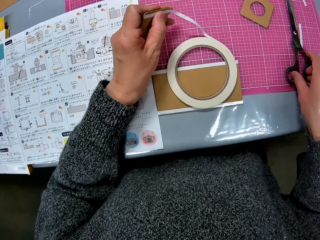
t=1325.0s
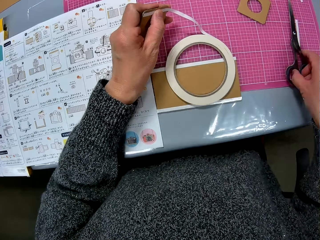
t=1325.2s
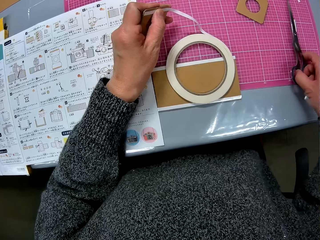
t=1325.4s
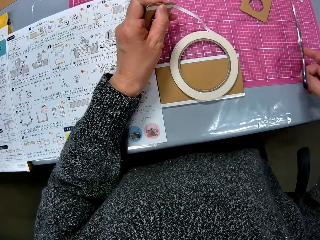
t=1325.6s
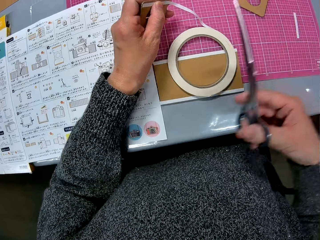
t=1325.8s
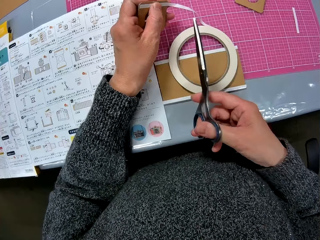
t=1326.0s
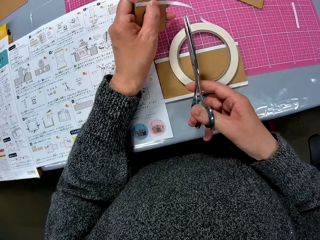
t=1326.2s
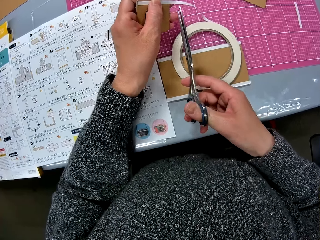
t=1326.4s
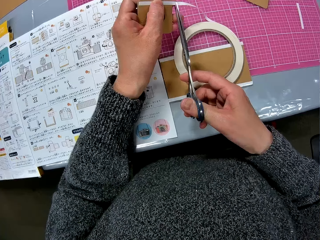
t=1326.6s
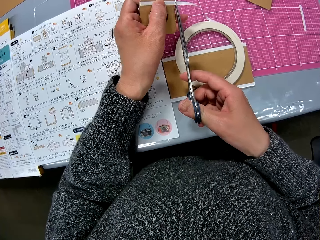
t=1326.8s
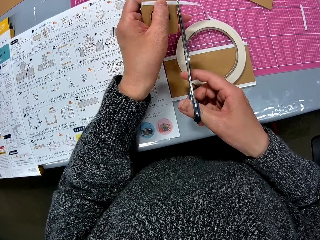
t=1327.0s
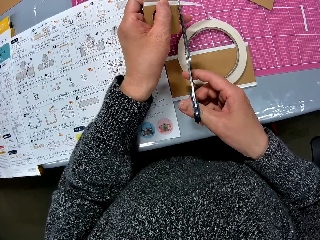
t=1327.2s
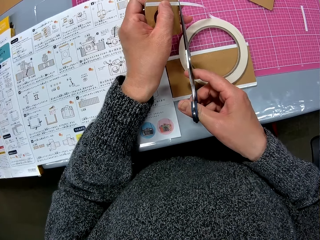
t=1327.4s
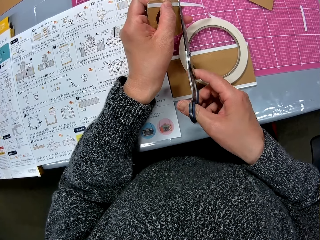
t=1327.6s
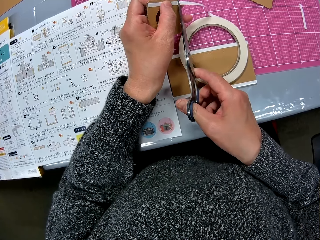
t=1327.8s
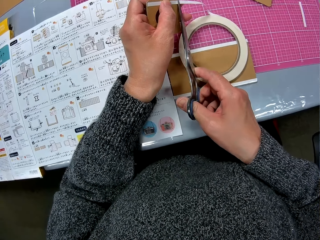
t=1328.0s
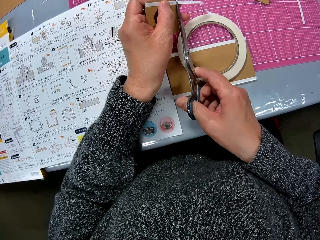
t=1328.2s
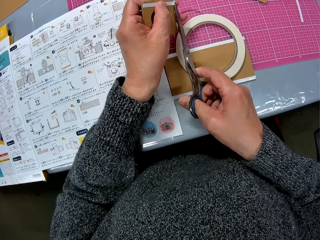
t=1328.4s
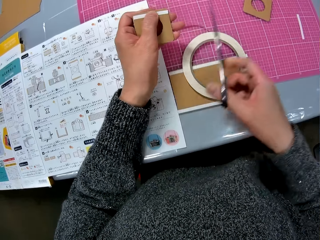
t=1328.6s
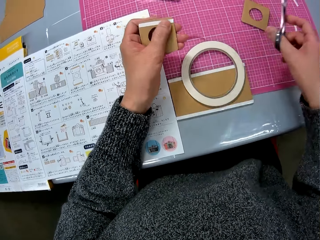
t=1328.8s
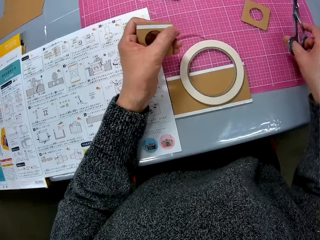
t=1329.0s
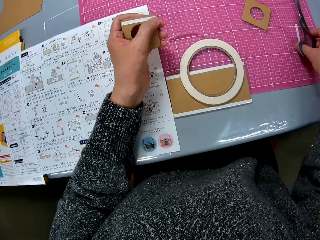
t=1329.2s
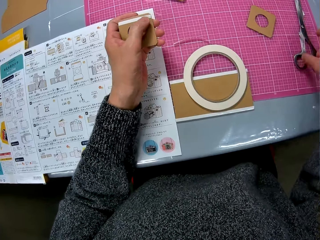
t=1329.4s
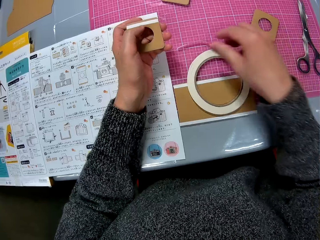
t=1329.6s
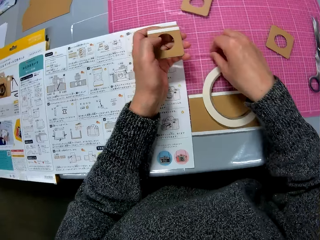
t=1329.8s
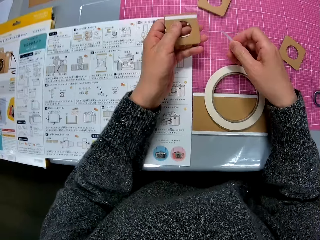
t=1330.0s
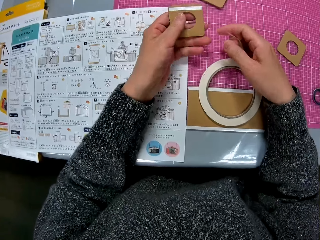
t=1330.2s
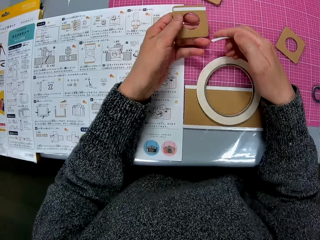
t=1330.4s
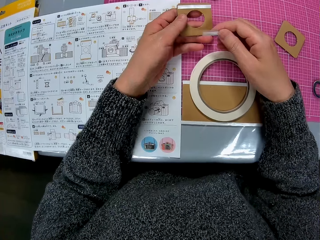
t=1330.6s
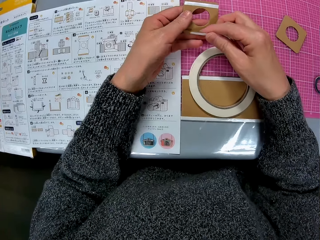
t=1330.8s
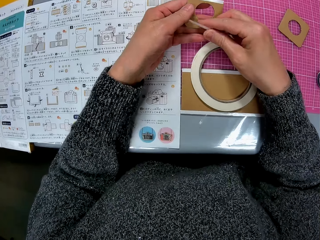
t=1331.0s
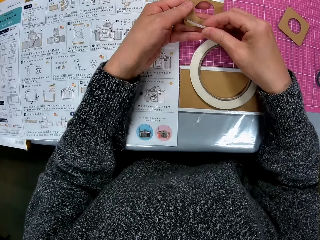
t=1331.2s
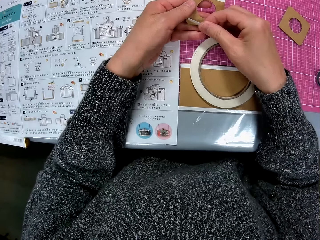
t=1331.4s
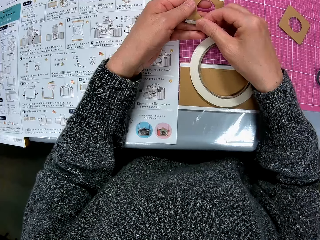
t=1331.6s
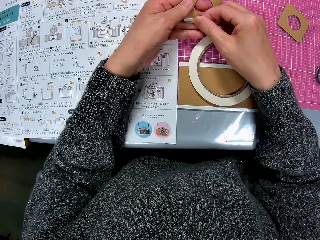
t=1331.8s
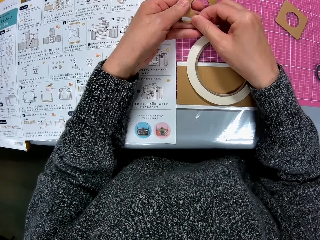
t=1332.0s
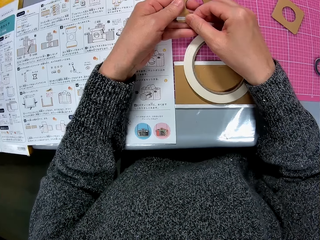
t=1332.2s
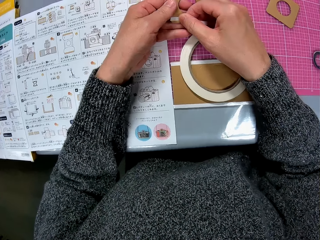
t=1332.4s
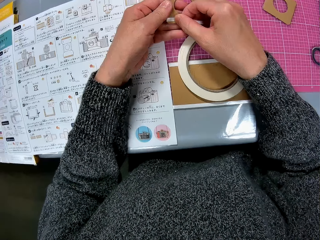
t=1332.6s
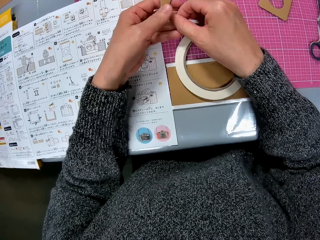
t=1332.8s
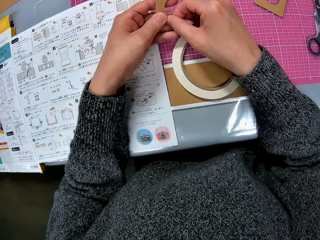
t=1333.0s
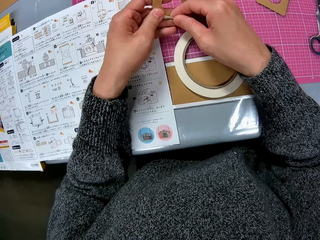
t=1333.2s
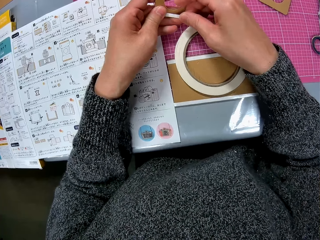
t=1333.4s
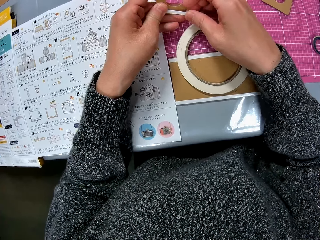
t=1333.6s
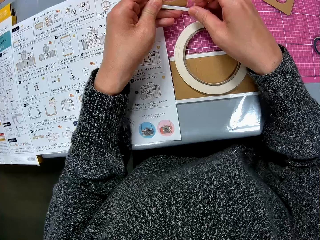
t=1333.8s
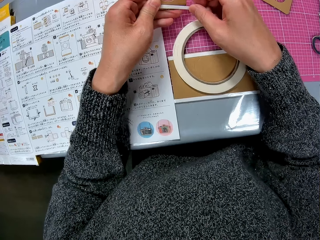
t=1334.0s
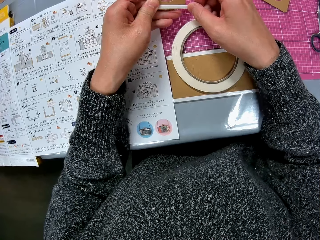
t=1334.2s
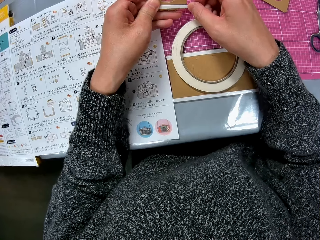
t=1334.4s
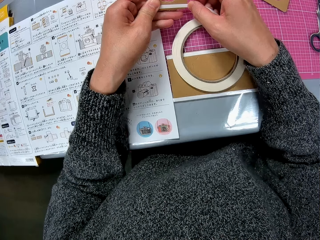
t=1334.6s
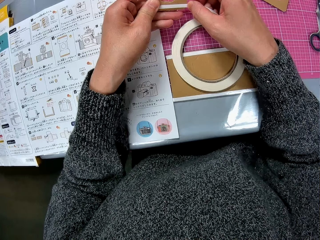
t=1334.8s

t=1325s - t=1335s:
The camera wearer picks up the scissors from the sheet. She cuts the cello tape with the scissors in her right hand. She drops the scissors on the sheet. She picks up a piece of cello tape from the sheet. She places the cello tape on the cardboard piece.

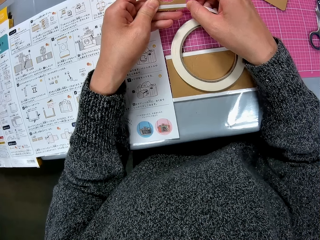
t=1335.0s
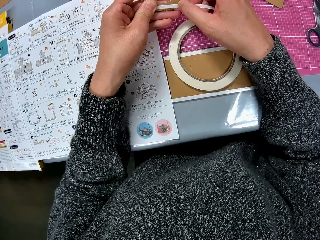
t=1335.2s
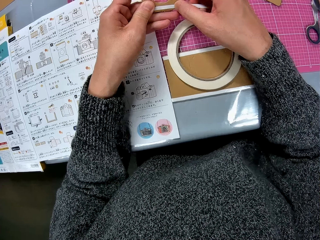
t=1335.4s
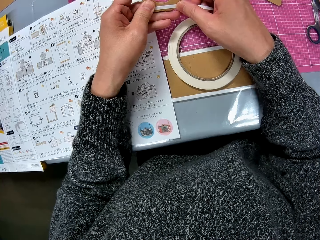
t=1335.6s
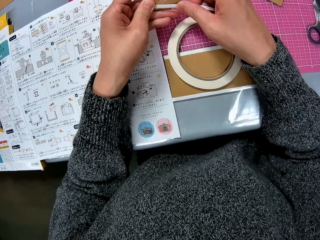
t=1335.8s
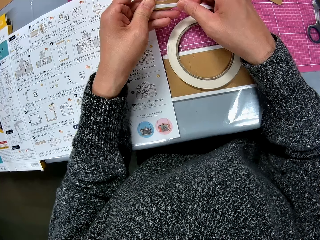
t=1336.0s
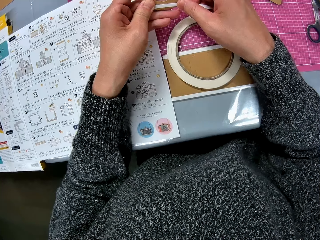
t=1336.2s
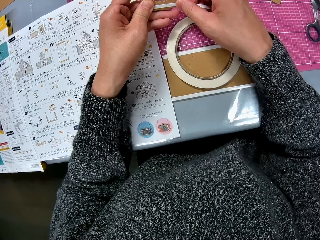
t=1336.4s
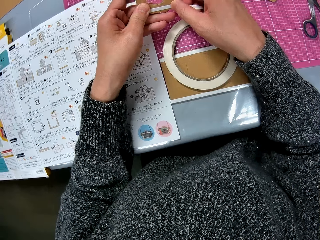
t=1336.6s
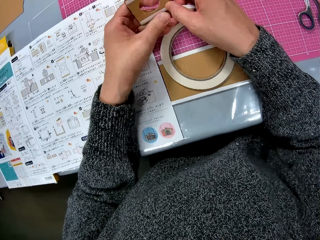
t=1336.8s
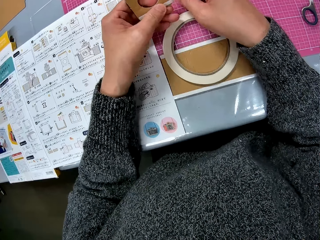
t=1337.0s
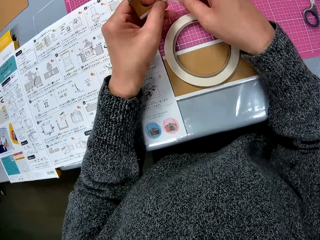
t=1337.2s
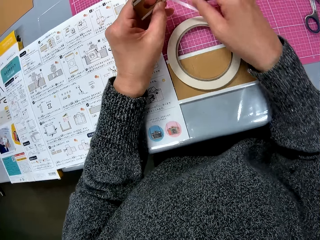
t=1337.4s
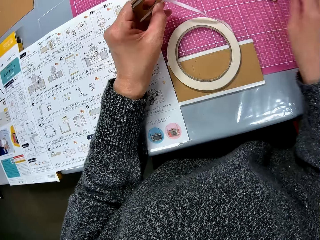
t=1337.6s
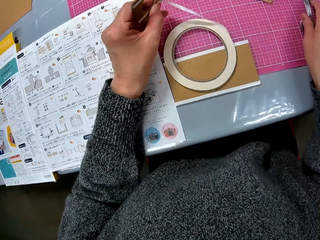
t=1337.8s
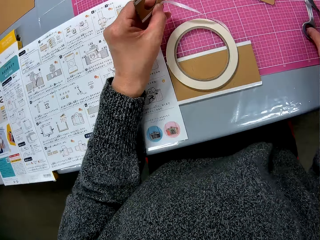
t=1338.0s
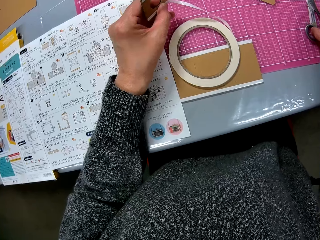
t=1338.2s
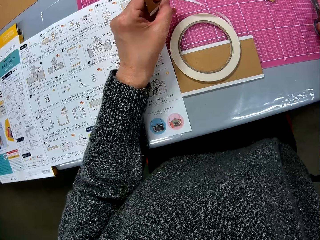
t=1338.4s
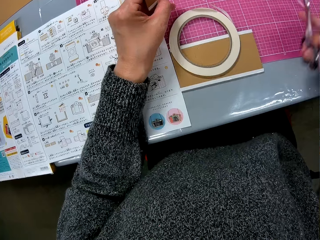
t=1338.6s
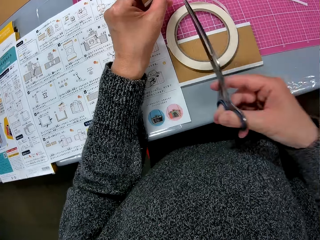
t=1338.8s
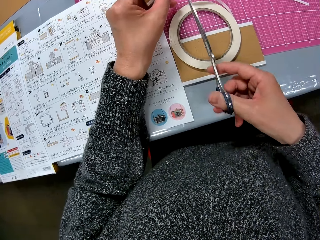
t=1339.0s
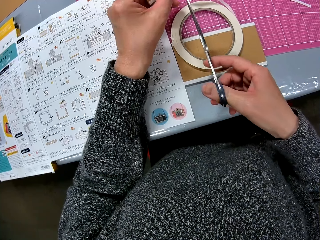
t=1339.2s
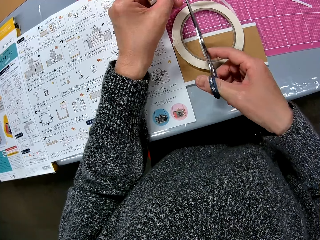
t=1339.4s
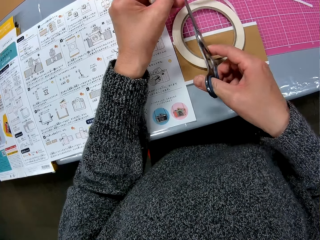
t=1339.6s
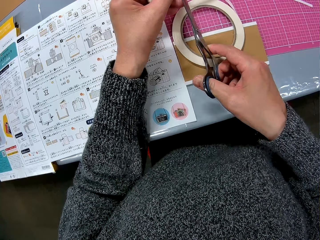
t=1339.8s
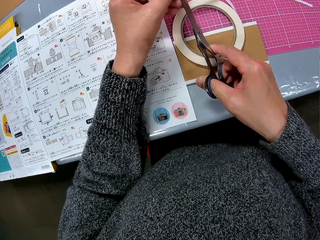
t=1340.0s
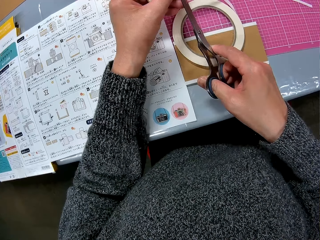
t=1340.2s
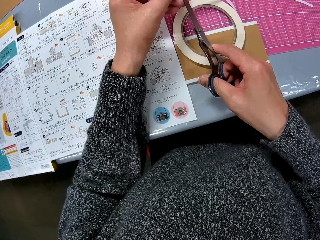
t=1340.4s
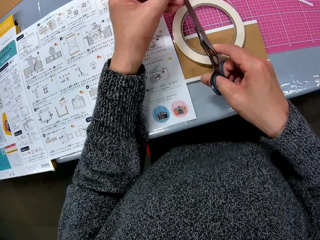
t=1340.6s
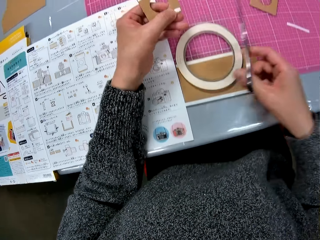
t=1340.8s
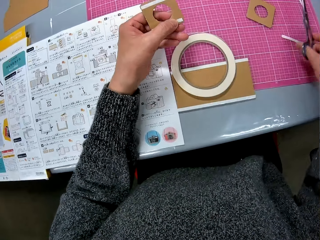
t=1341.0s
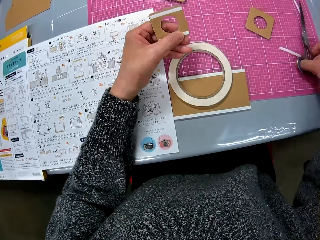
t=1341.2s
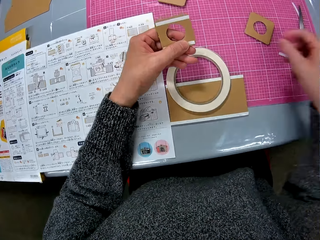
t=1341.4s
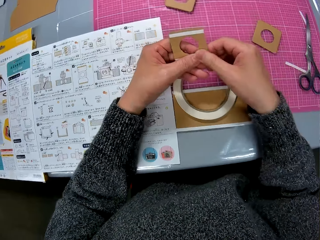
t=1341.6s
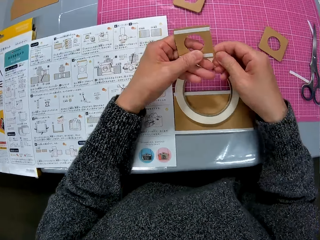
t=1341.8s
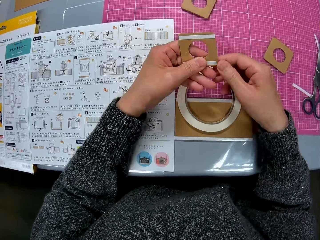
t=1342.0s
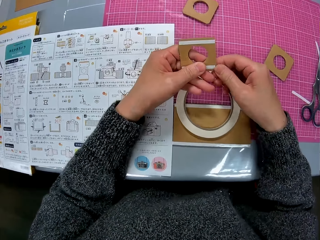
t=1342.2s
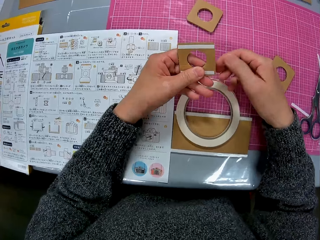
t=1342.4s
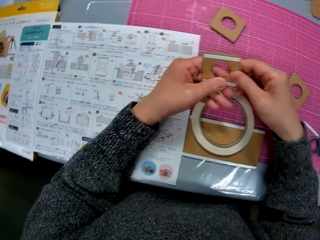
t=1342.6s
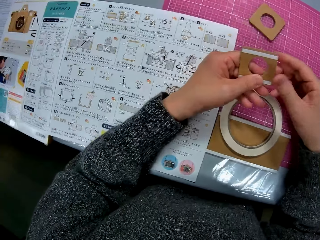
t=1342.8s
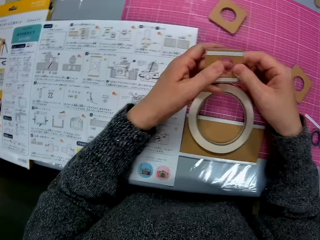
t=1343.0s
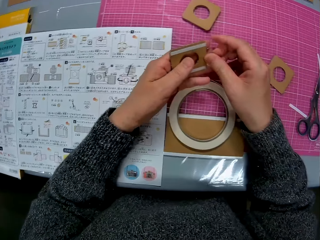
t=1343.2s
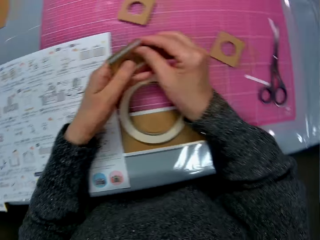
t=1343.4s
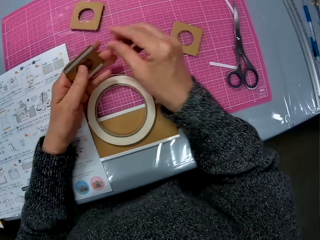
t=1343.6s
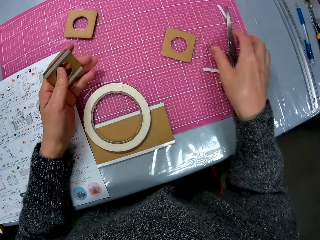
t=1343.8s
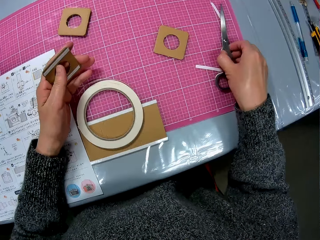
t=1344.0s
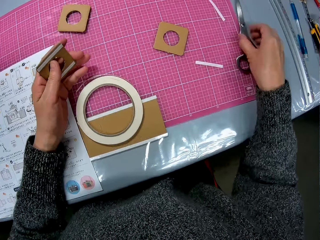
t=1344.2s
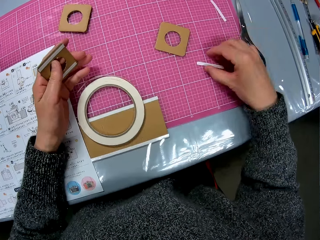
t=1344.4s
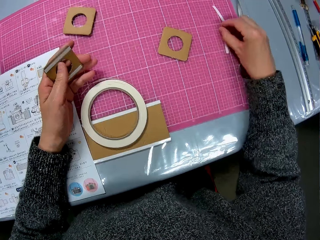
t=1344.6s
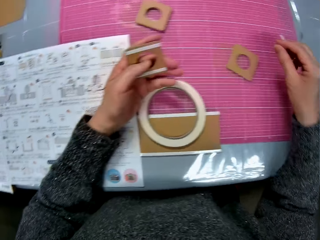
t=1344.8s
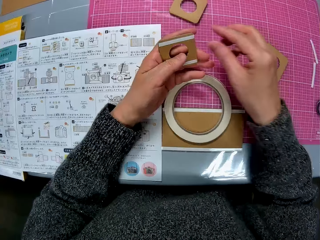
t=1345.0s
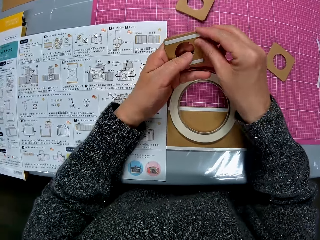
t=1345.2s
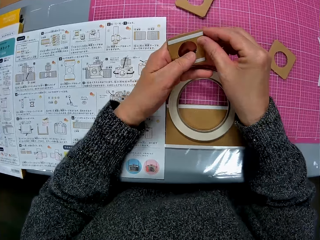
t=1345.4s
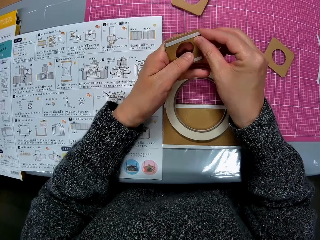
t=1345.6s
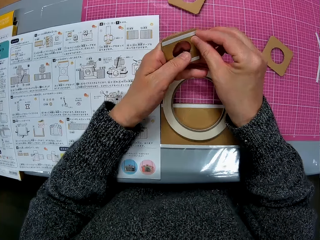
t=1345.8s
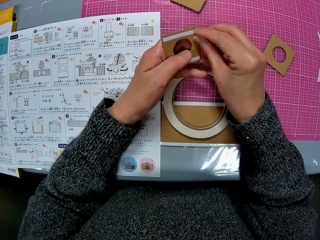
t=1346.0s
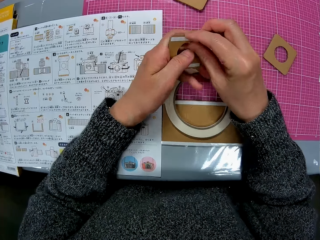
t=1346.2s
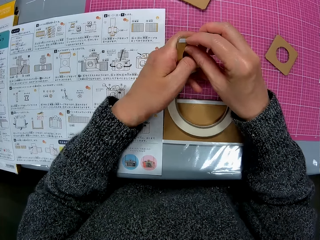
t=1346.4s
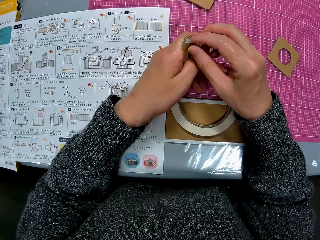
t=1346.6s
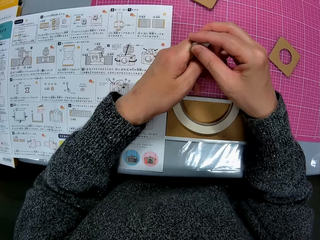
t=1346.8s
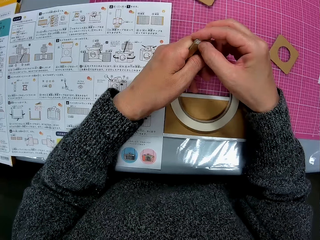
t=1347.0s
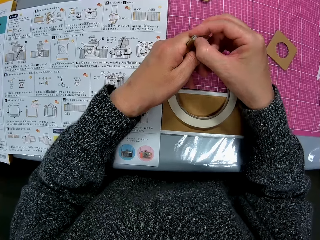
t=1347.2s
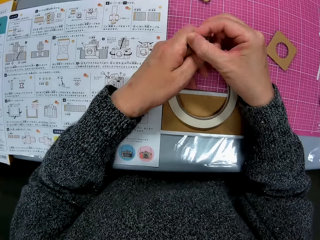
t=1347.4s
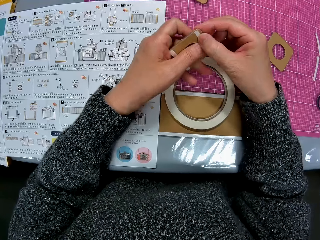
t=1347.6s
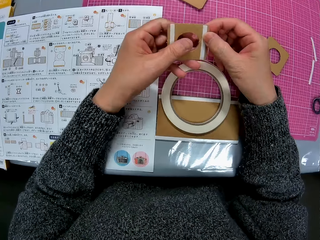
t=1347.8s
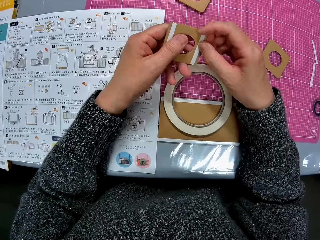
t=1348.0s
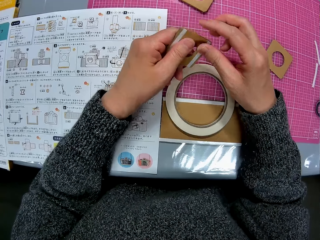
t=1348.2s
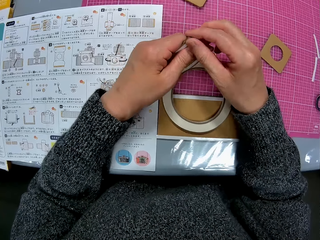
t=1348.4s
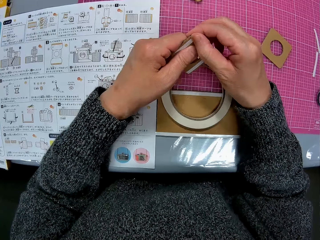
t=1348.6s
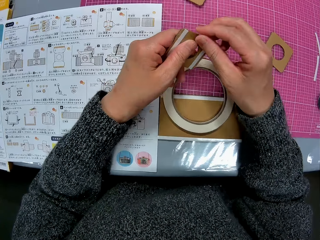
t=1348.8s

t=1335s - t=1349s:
The camera wearer picks up the scissors from the table. She cuts the cello tape on the cardboard piece with the scissors in her right hand. She drops the scissors on the table. She presses on the masking tape. She places the cello tape on the cardboard piece. She picks up the scissors from the sheet, drops the scissors, and shifts the scissors on the table. She shifts the pulled-out piece of cello tape on the table. She rotates the crafting paper. She removes the cello tape from the cardboard piece.
